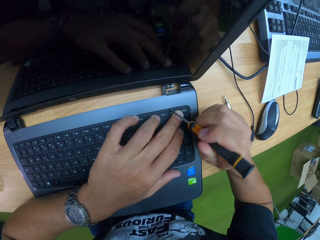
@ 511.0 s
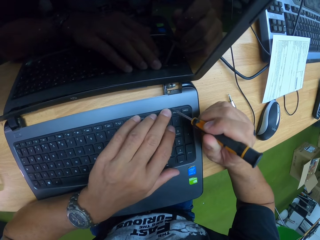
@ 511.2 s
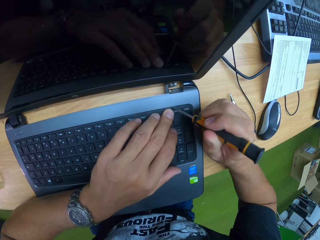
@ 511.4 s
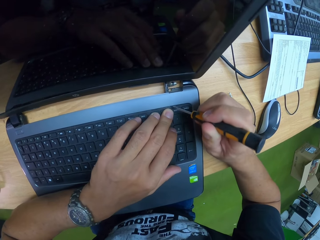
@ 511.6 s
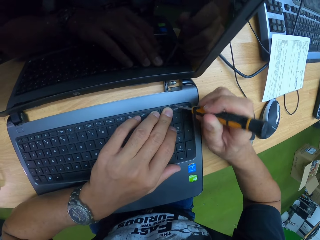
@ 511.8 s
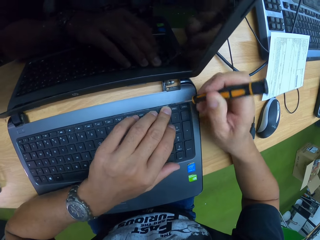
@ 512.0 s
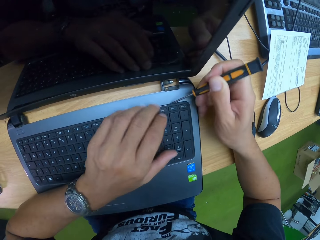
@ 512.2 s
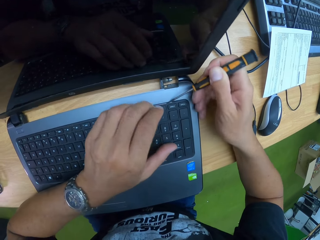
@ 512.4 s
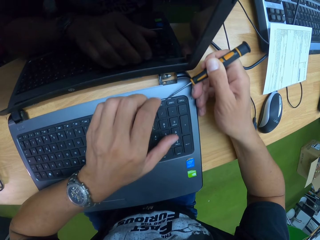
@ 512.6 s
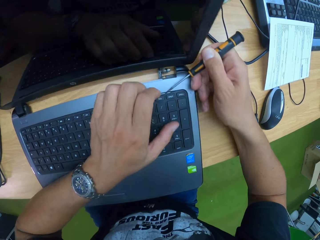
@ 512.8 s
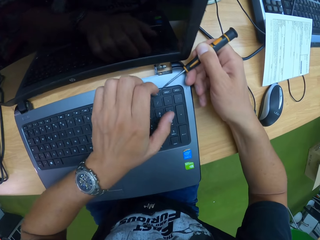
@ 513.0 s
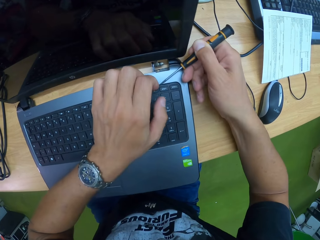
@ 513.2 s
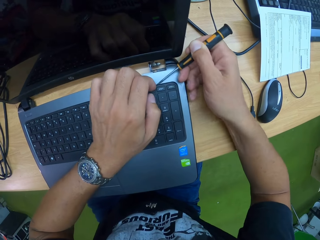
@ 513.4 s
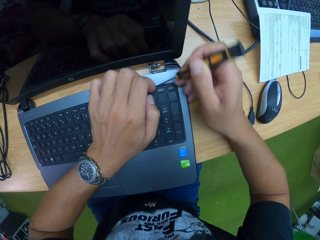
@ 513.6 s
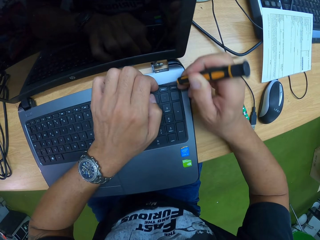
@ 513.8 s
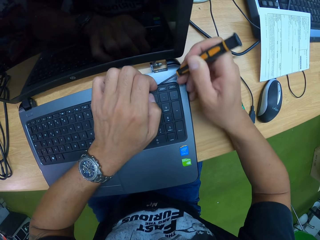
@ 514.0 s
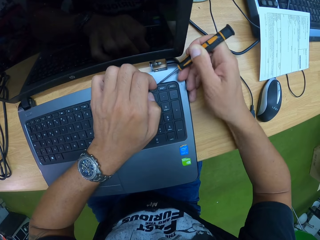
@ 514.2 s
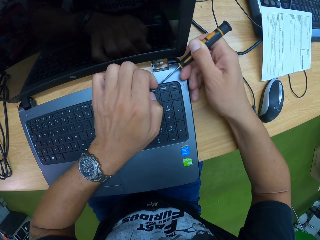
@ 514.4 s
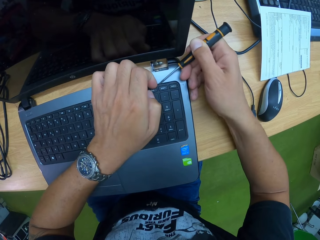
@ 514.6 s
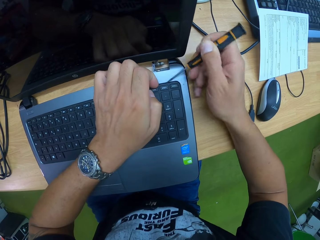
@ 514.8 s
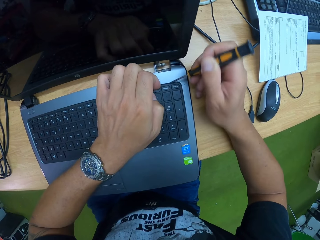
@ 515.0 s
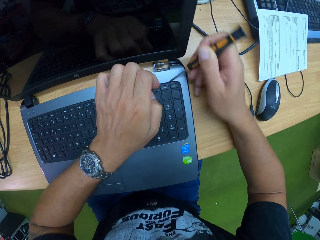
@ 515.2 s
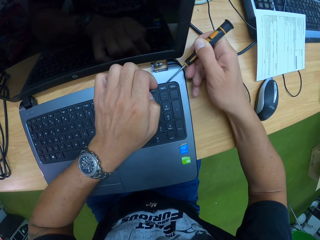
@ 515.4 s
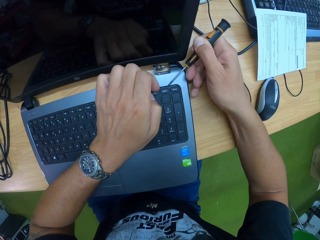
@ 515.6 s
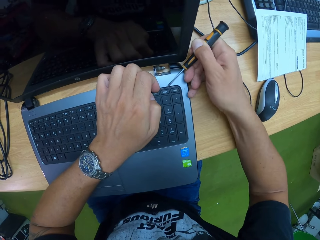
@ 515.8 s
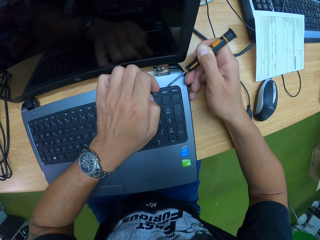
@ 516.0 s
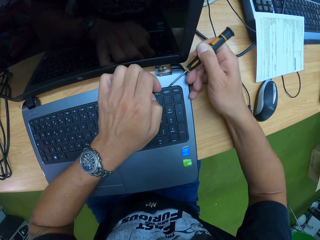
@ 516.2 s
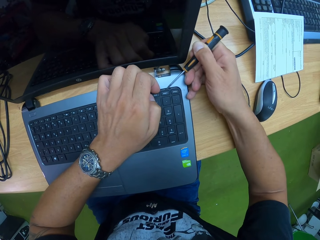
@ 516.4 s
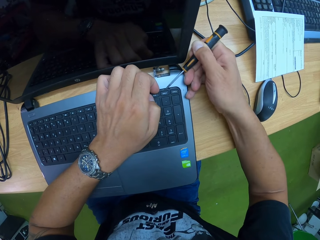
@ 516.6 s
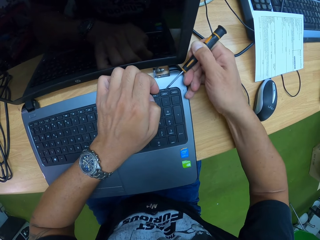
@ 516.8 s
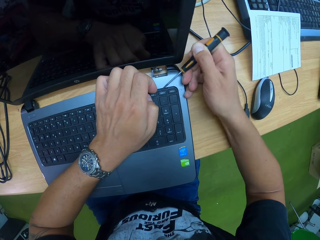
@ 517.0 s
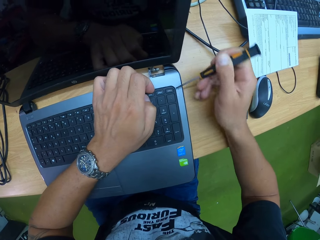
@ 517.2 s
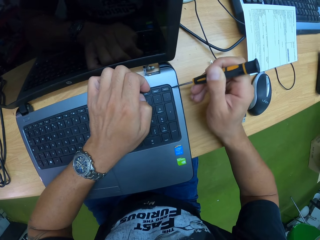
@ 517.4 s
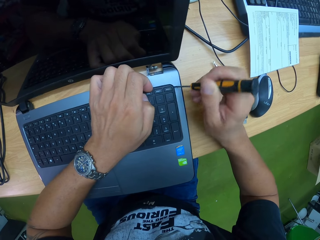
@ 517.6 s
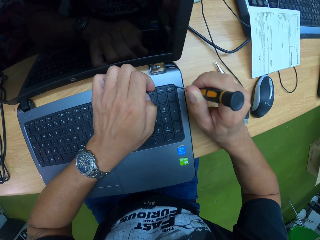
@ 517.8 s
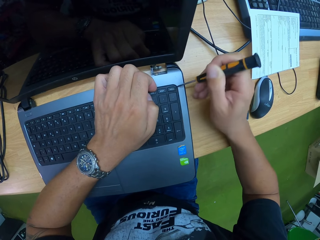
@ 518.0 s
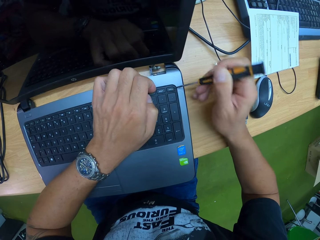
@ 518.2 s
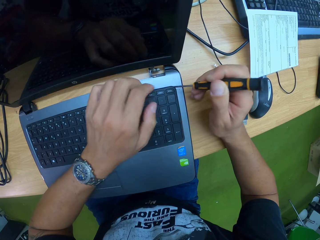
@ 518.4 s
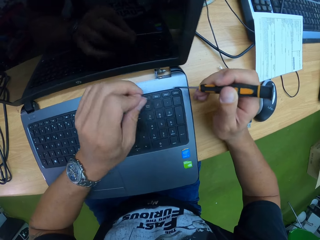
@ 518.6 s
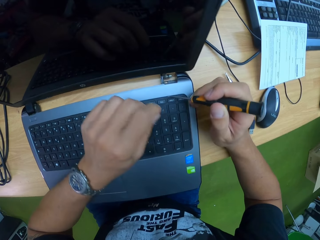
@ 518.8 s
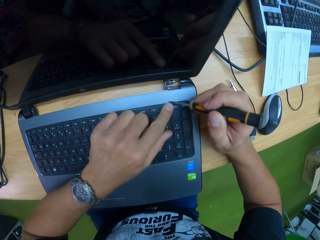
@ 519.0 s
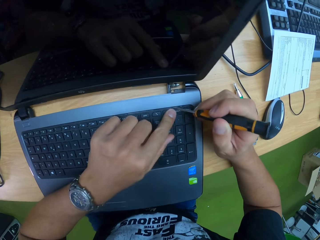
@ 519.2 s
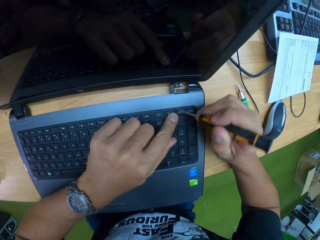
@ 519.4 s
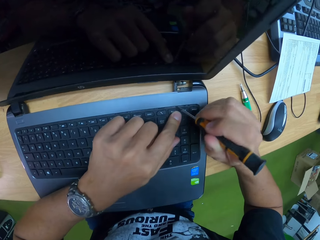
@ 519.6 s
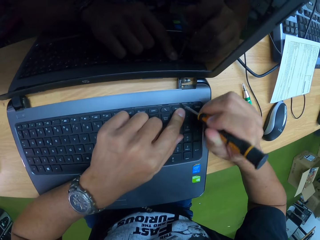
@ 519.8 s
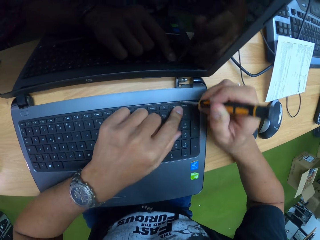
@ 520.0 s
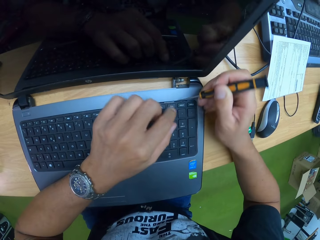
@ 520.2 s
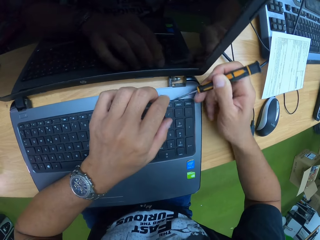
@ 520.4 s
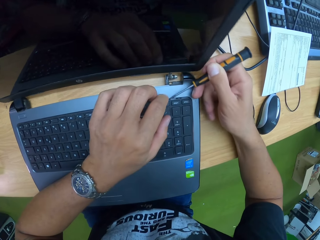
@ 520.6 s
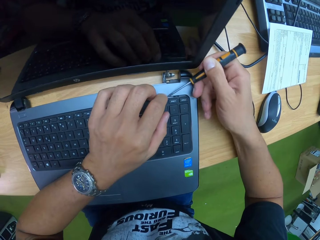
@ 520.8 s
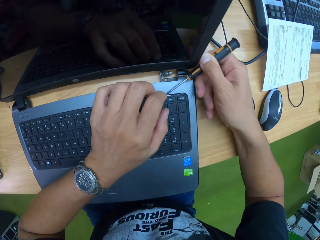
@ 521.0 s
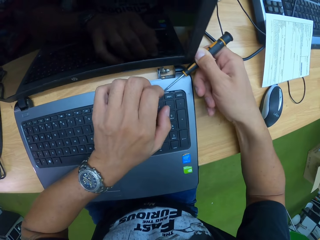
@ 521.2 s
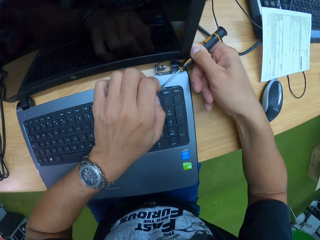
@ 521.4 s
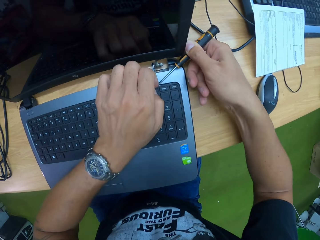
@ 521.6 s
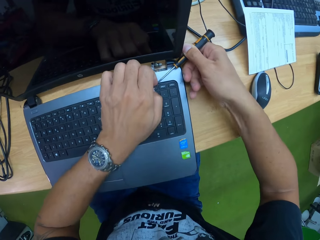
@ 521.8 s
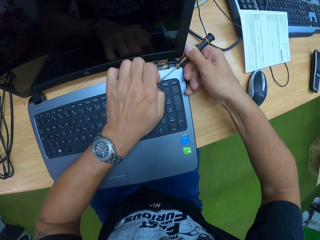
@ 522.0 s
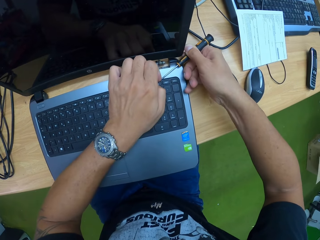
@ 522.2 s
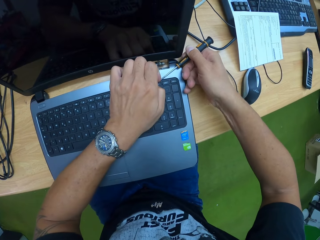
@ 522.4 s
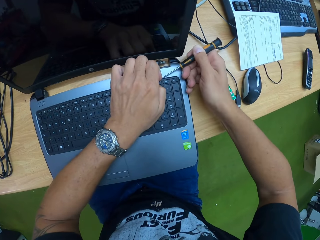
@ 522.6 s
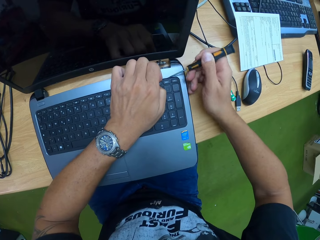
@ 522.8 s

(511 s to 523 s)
The camera wearer removes the laptop keyboard with both hands.

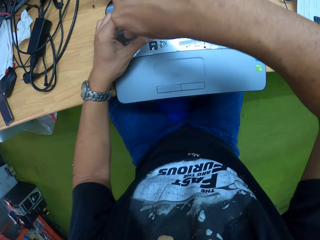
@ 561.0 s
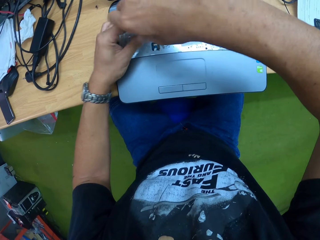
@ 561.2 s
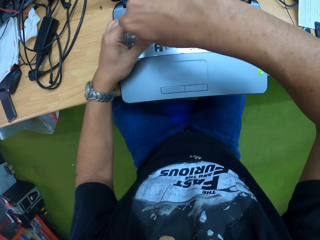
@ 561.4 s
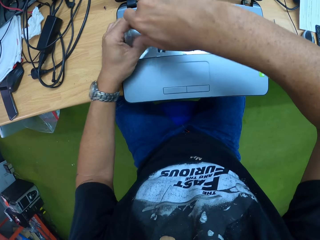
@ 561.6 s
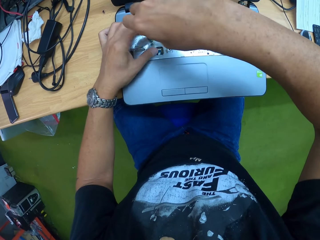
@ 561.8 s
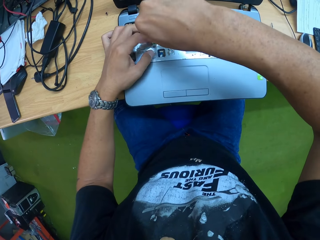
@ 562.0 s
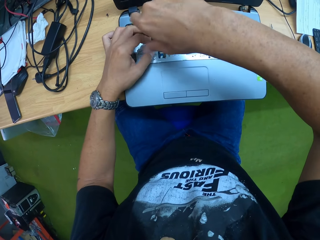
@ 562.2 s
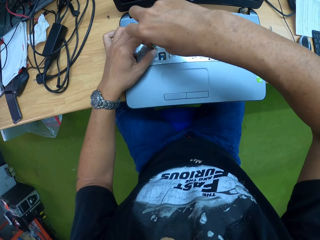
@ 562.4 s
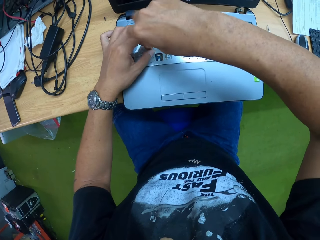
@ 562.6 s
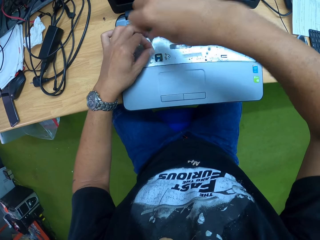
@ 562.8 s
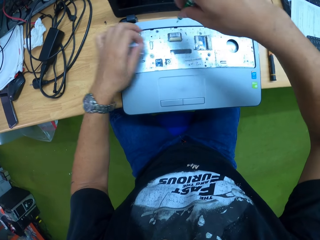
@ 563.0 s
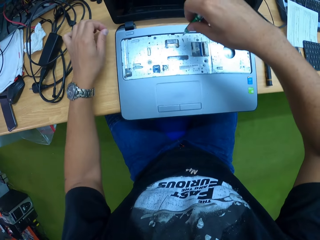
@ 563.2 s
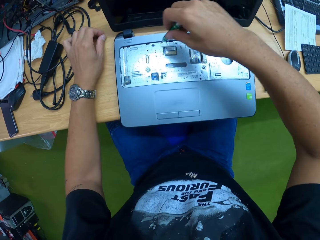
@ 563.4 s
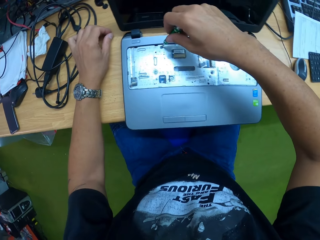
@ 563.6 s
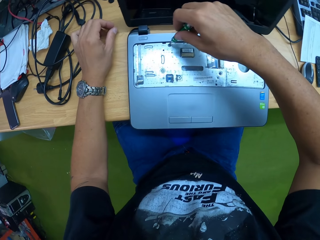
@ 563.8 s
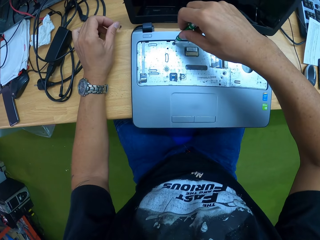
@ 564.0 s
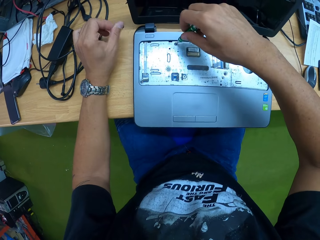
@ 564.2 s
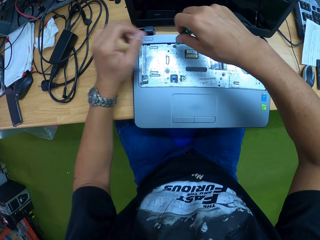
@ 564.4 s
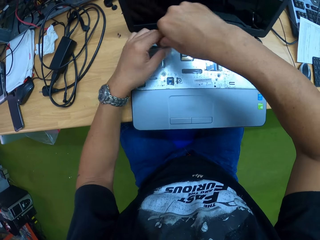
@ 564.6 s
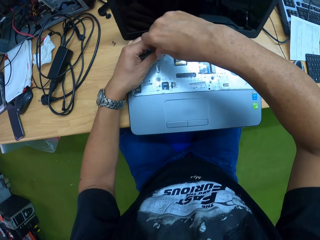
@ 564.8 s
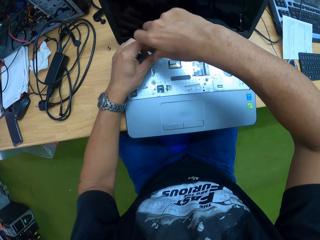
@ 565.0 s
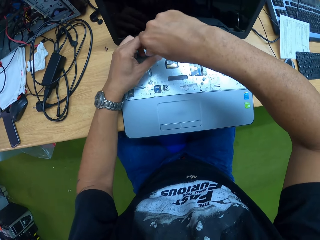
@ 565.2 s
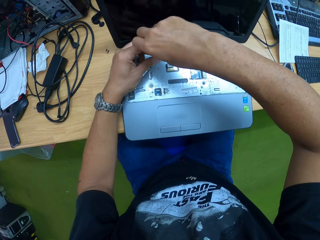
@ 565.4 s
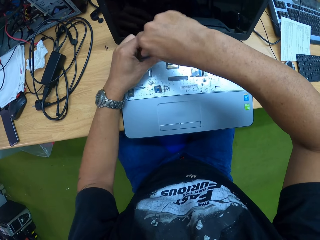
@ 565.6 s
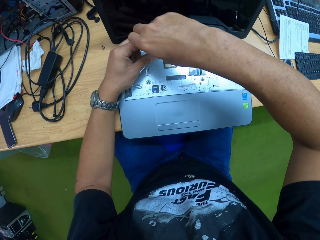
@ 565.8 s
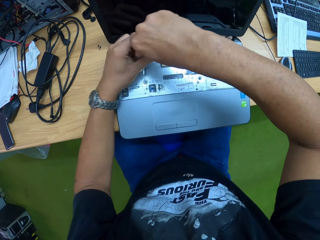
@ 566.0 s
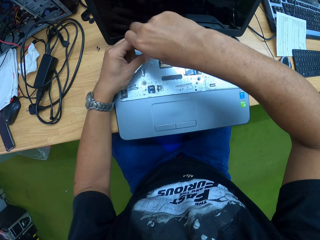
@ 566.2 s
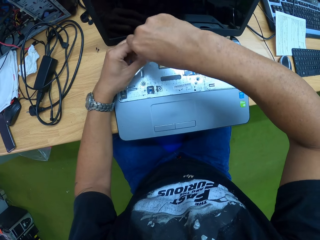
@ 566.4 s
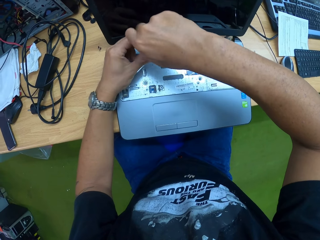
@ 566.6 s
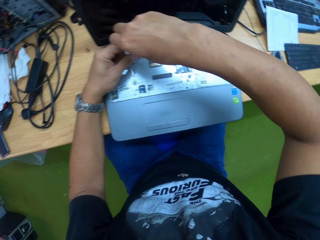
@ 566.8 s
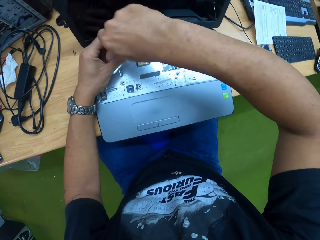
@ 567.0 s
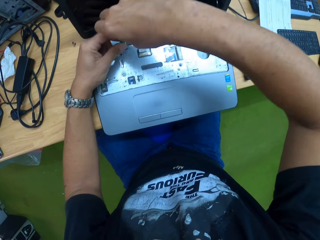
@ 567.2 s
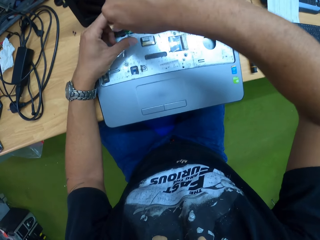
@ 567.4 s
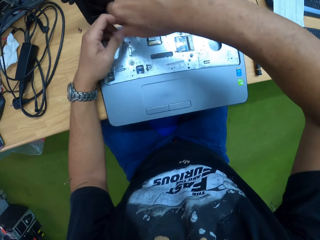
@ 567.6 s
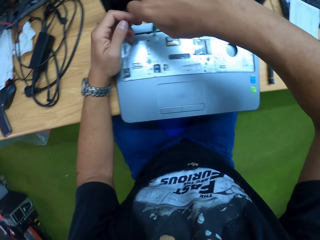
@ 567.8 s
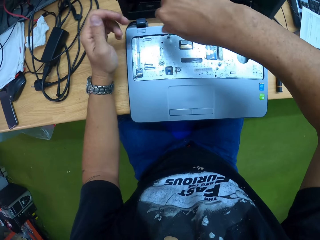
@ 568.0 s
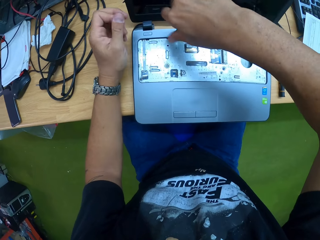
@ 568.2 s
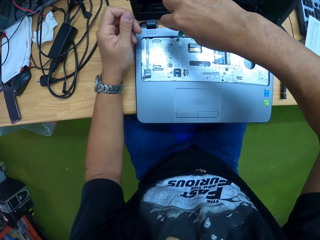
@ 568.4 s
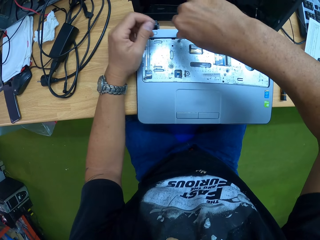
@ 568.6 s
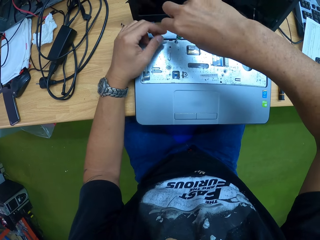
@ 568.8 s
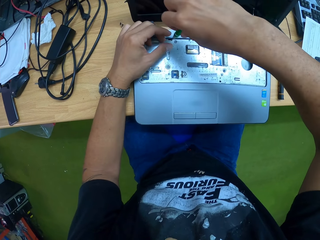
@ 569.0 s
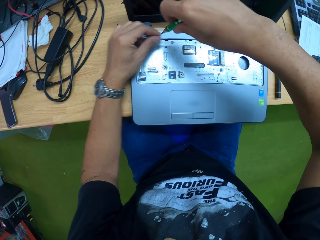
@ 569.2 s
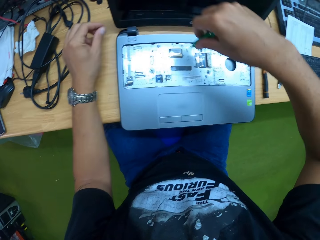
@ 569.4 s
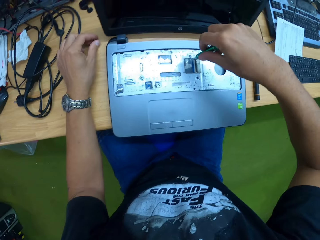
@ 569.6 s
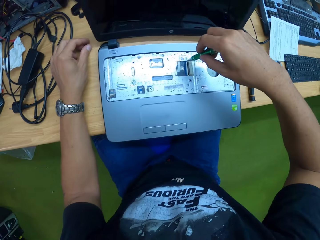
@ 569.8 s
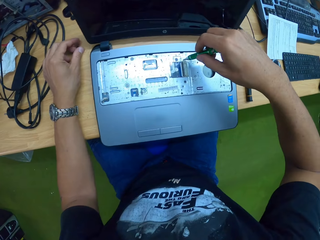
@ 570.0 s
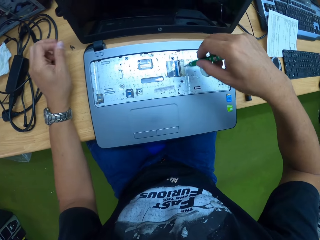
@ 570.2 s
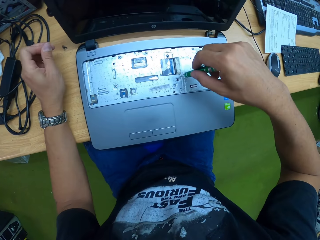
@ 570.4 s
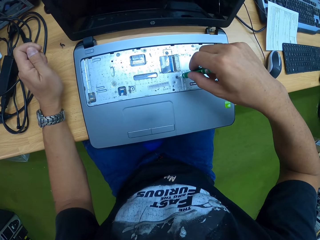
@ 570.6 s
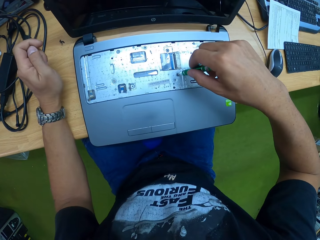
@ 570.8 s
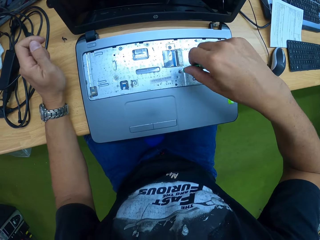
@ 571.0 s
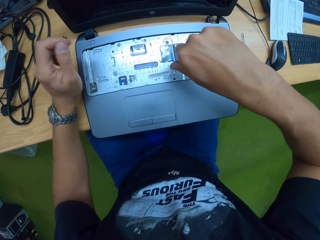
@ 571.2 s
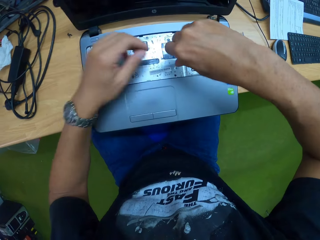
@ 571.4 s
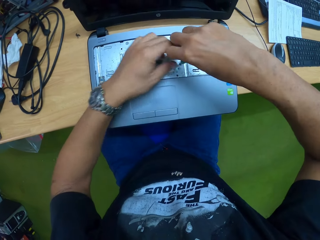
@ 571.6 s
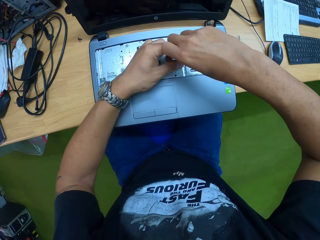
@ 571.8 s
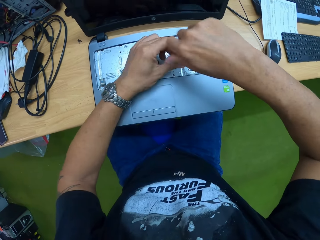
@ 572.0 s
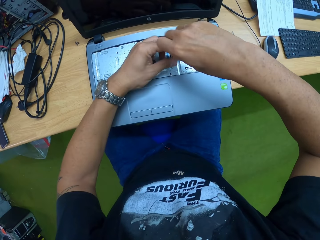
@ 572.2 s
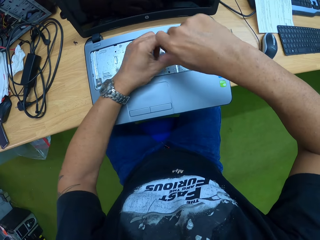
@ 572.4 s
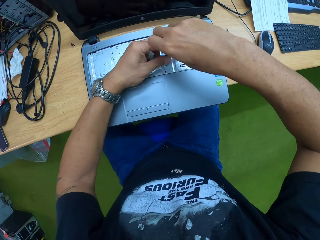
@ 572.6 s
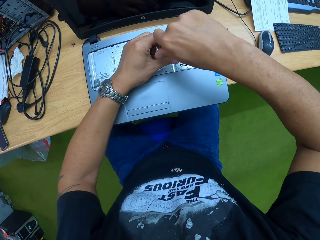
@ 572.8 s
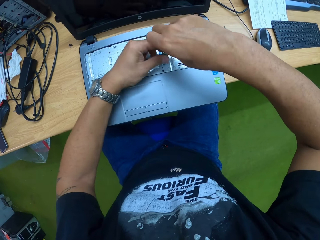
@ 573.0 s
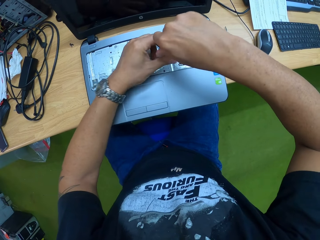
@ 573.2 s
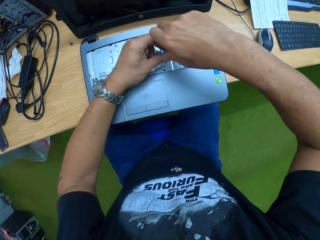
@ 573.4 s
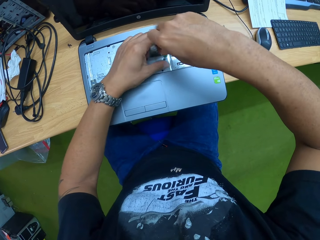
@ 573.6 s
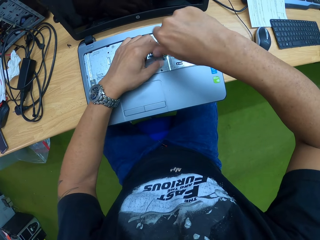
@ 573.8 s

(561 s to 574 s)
The camera wearer takes the screw from the screwdriver with his left hand. He drops the screw on the table with his left hand. He places the screwdriver at a point on the laptop with his right hand. He loosens a screw from the laptop with the screwdriver in both hands. He takes the screw from the screwdriver with his left hand. He drops the screw on the table with his left hand. He places the screwdriver at a point on the laptop with his right hand. He loosens a screw from the laptop with the screwdriver in both hands.
